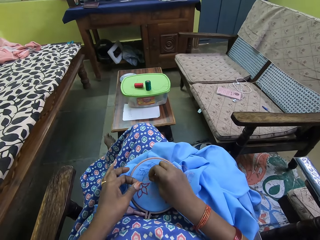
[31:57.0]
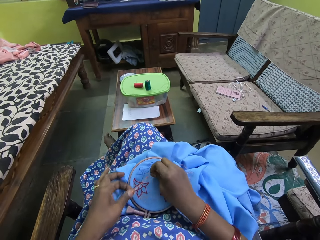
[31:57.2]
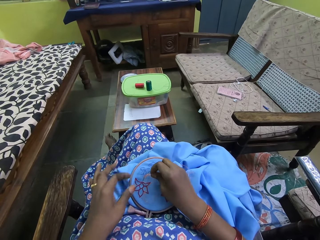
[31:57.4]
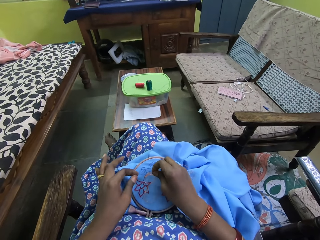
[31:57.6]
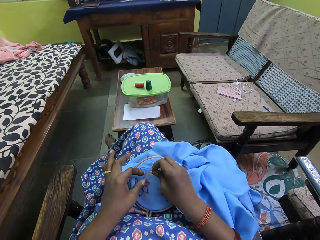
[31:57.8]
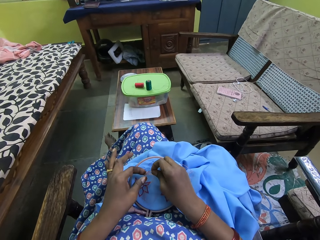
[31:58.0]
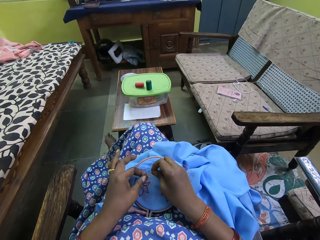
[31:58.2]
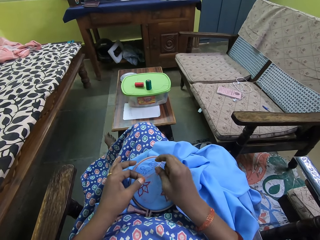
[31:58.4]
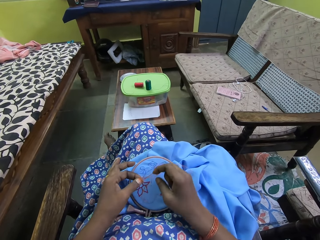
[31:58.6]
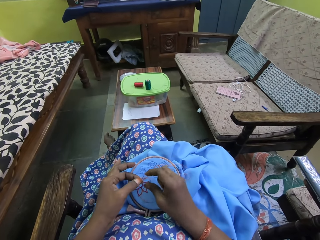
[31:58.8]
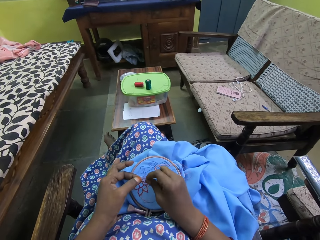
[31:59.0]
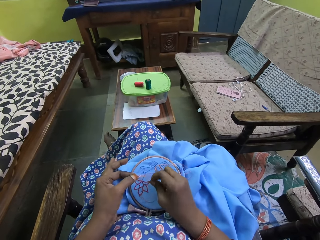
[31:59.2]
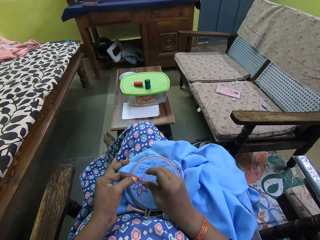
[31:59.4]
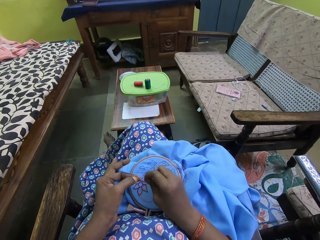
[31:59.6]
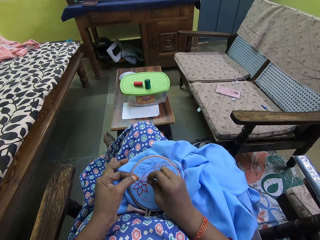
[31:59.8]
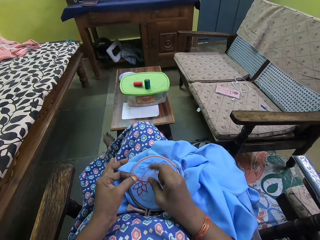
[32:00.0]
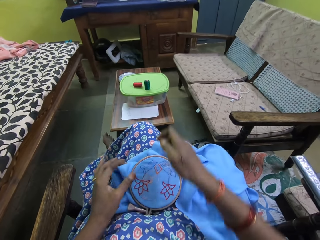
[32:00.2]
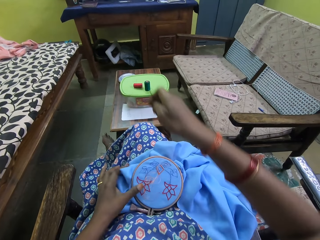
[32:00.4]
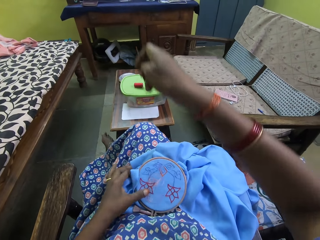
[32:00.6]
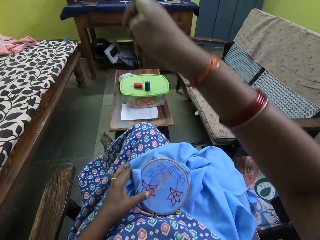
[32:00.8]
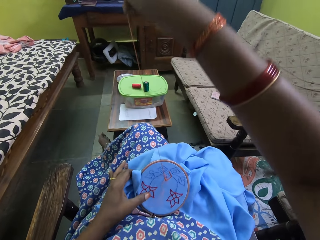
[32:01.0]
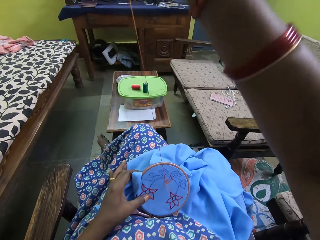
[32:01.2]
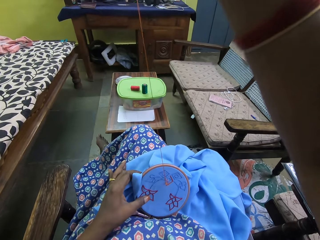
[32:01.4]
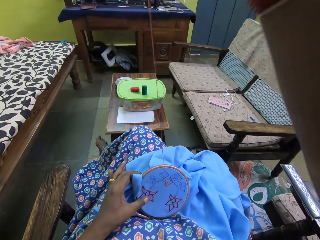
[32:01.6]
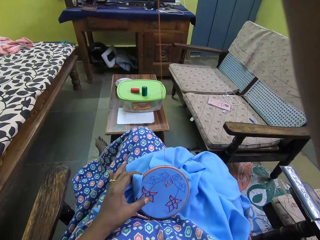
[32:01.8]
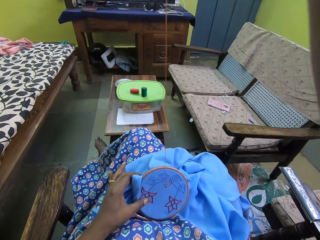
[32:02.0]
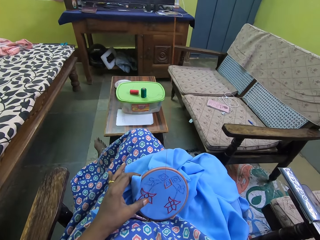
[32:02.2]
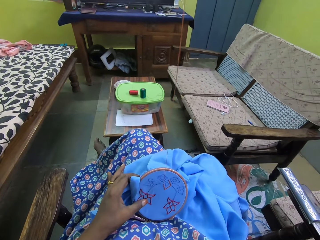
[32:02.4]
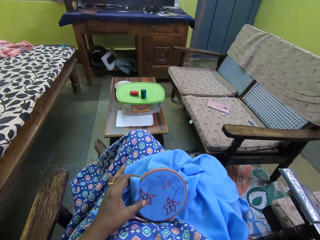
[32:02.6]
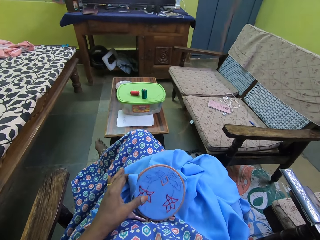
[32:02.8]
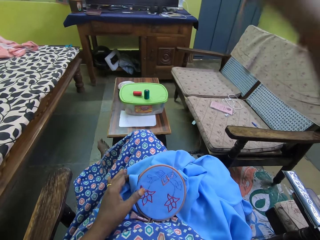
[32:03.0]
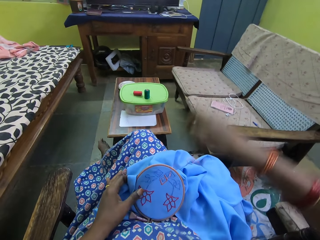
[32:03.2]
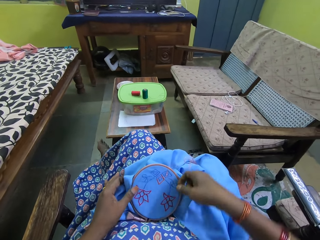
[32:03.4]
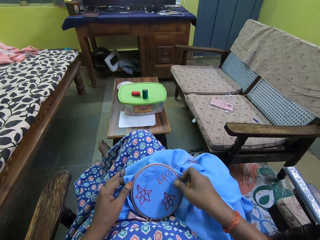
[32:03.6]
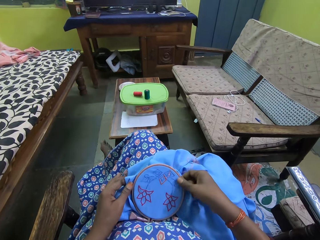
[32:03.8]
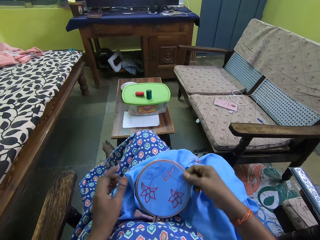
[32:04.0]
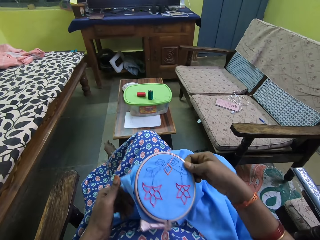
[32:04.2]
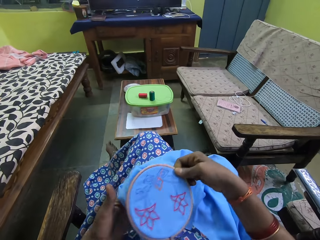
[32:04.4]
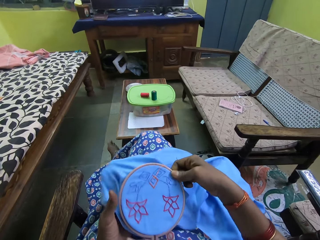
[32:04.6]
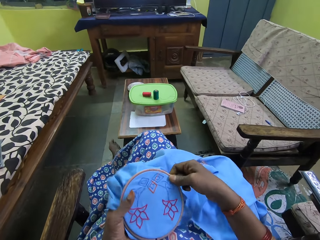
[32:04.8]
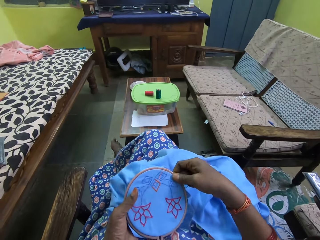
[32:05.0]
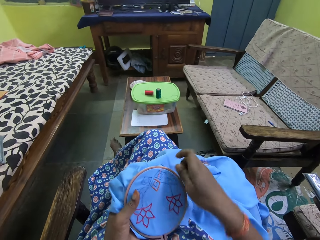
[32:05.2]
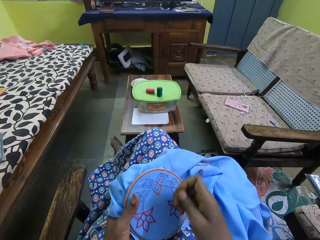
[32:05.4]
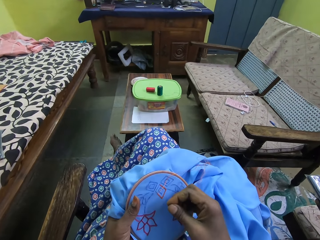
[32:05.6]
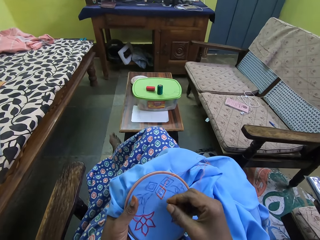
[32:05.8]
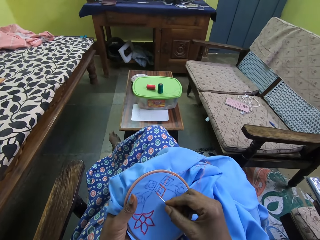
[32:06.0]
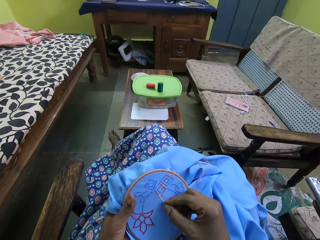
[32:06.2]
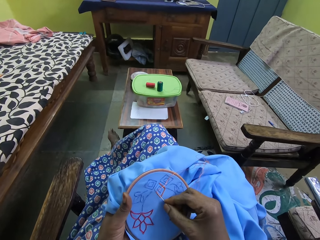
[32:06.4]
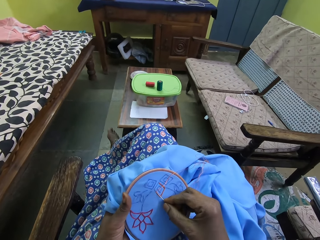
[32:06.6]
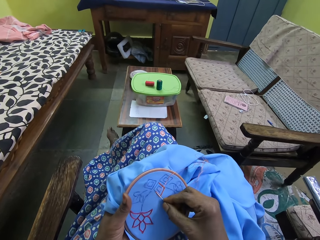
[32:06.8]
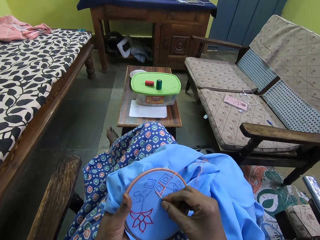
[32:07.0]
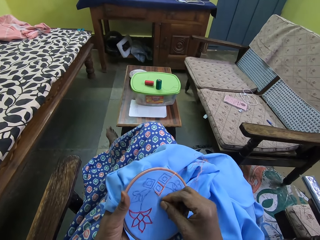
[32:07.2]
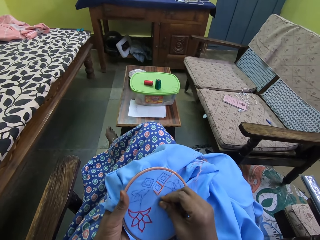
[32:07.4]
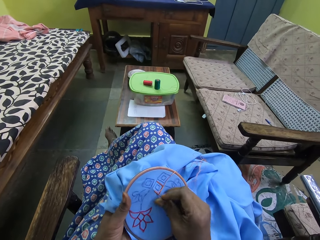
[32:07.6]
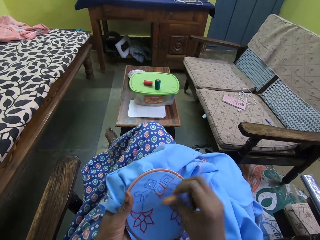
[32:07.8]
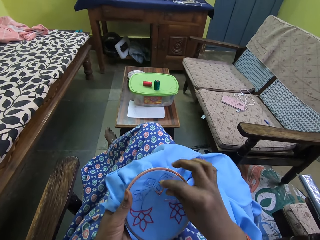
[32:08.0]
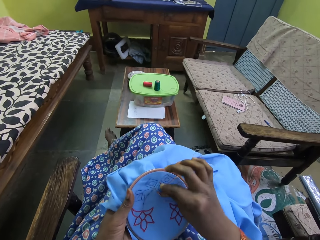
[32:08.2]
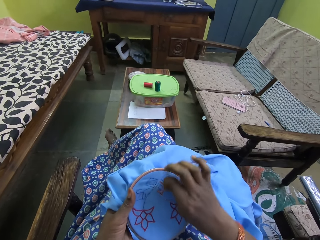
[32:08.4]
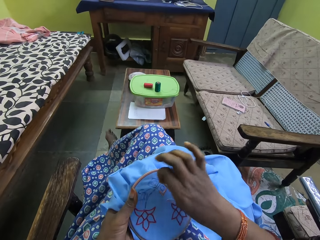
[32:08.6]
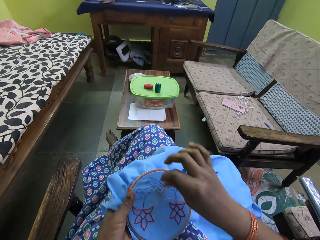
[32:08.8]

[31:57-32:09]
The camera wearer disentangles the red thread with both hands. She embroiders on the blue cloth or bag on her lap with the needle and the red thread in her right hand. She places her left hand on the blue cloth on her lap. She pulls the needle with her right hand. She picks up the blue cloth on her lap with her right hand. She passes the blue cloth in her right hand to her left hand. She embroiders on the blue cloth in her left hand with the needle and the red thread in her right hand. She holds the bag with her left hand. She places the needle on the bag with her right hand.

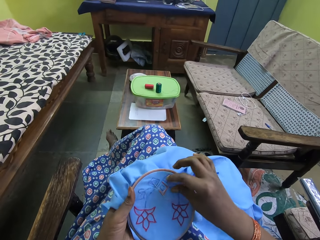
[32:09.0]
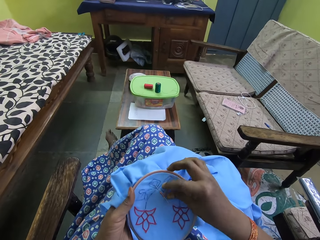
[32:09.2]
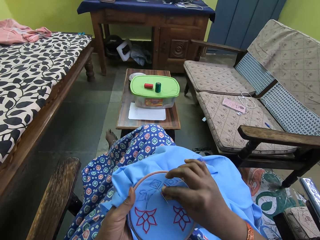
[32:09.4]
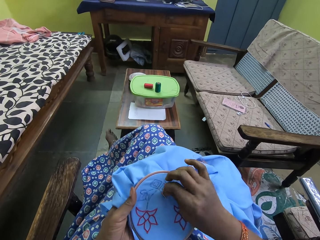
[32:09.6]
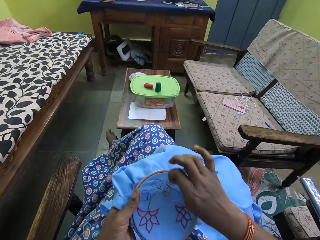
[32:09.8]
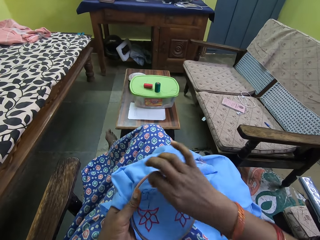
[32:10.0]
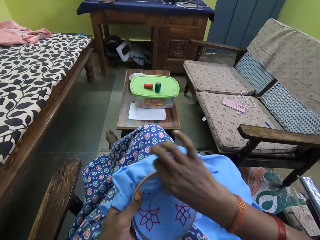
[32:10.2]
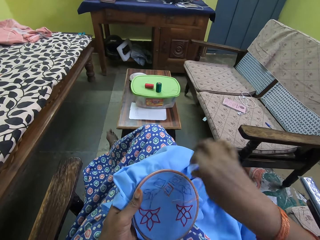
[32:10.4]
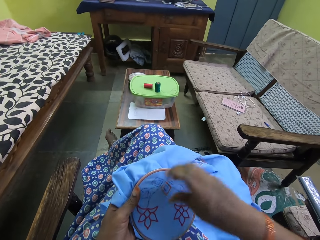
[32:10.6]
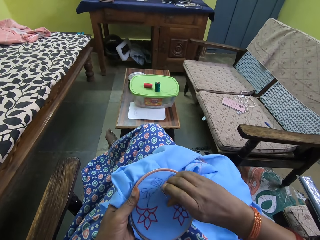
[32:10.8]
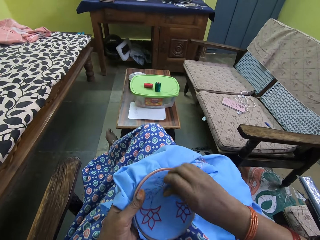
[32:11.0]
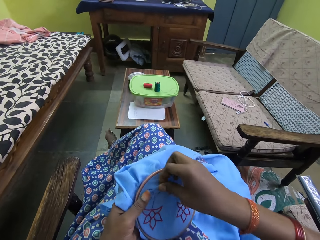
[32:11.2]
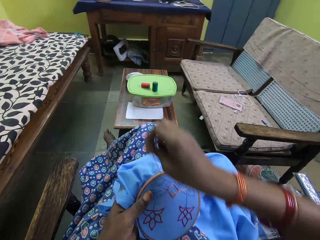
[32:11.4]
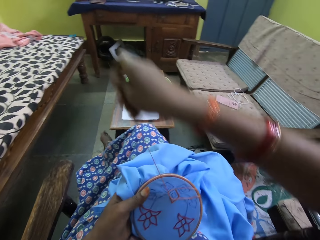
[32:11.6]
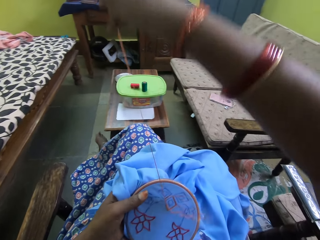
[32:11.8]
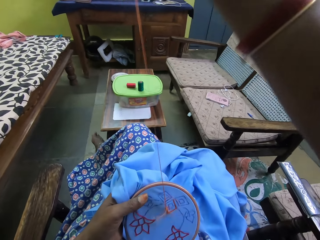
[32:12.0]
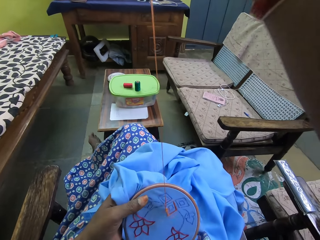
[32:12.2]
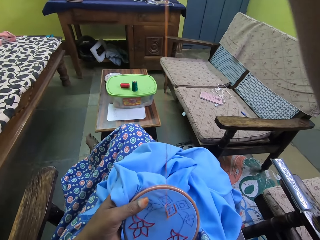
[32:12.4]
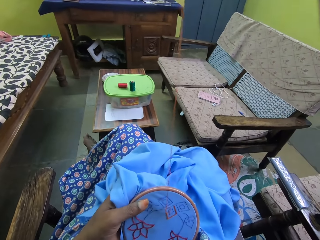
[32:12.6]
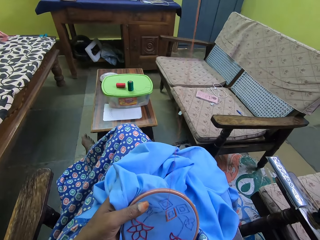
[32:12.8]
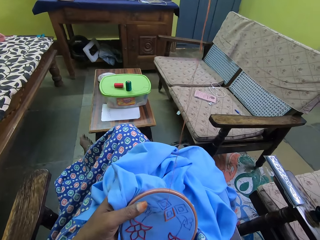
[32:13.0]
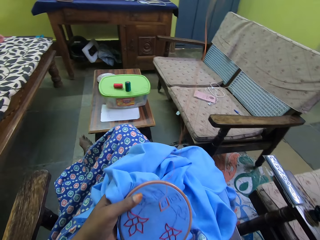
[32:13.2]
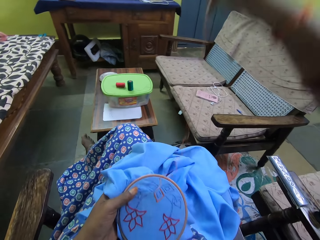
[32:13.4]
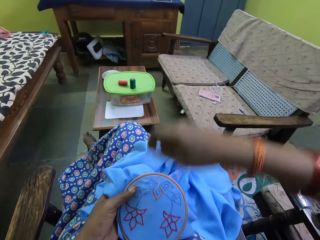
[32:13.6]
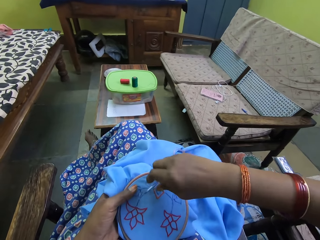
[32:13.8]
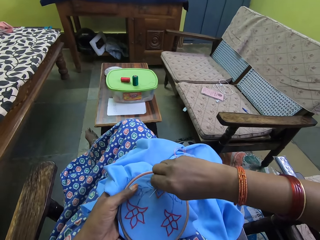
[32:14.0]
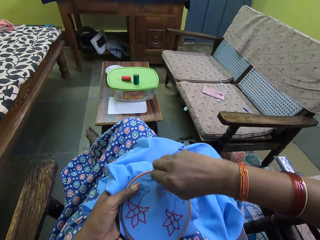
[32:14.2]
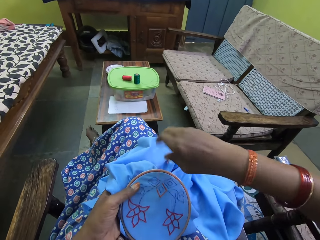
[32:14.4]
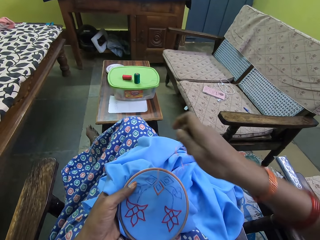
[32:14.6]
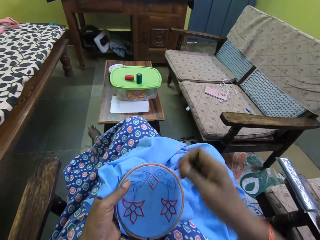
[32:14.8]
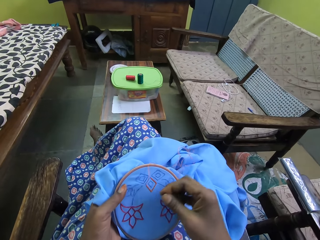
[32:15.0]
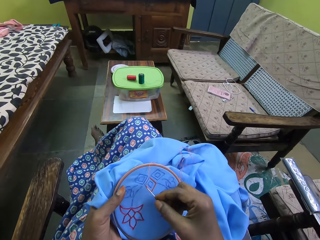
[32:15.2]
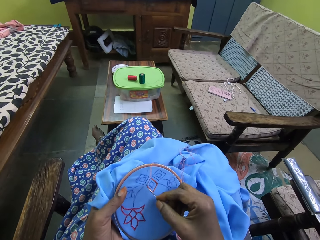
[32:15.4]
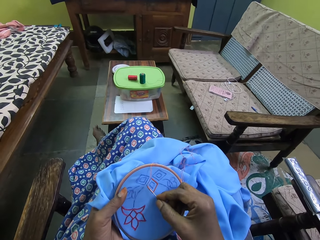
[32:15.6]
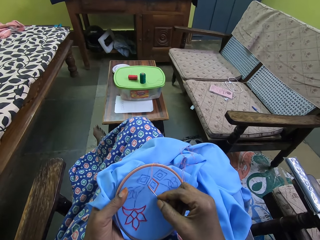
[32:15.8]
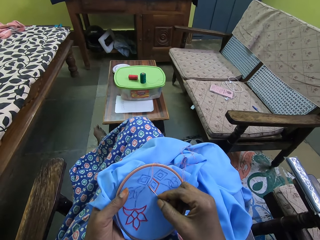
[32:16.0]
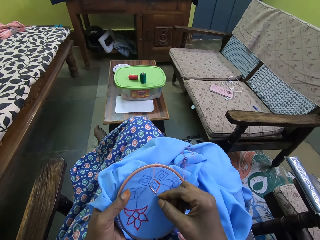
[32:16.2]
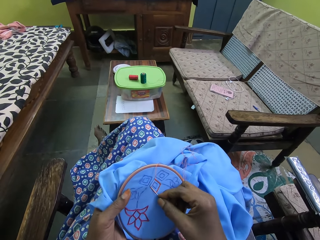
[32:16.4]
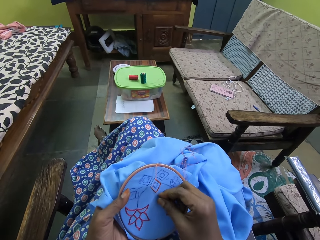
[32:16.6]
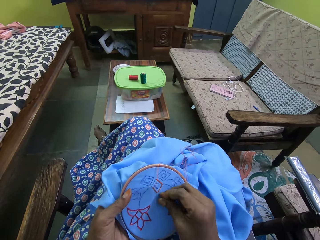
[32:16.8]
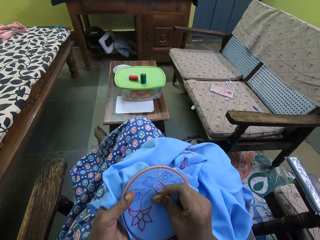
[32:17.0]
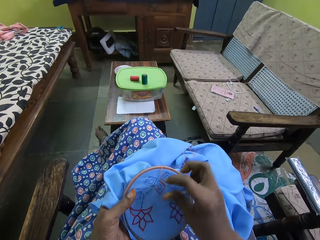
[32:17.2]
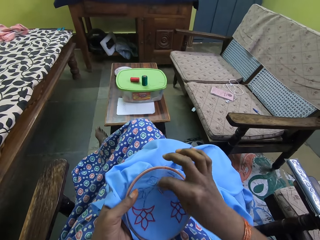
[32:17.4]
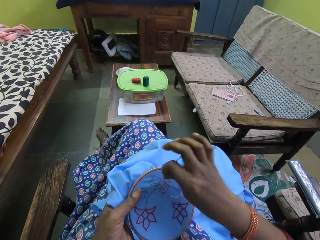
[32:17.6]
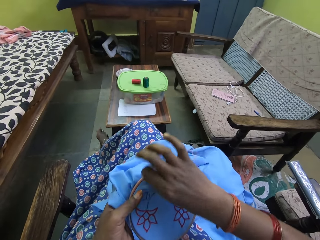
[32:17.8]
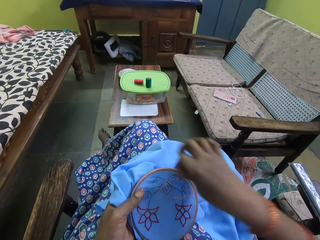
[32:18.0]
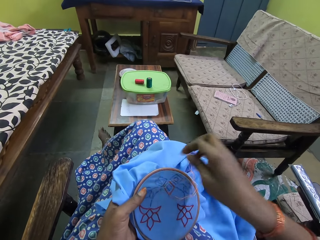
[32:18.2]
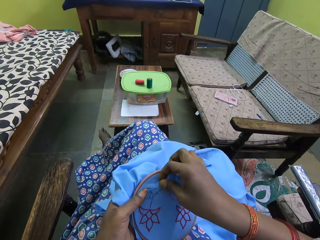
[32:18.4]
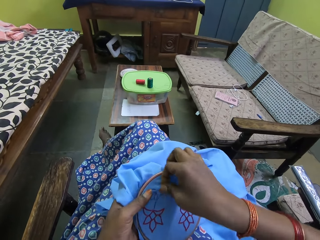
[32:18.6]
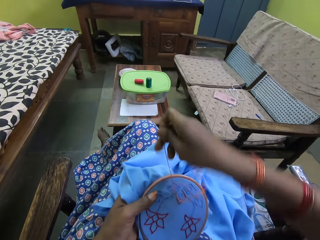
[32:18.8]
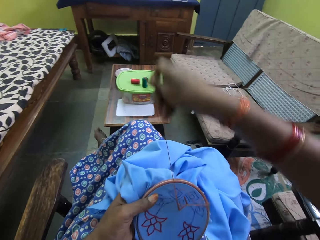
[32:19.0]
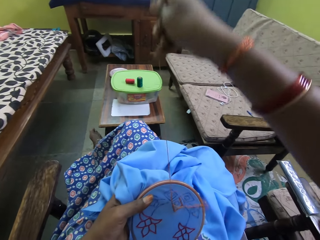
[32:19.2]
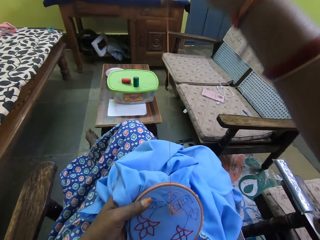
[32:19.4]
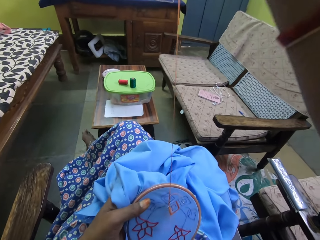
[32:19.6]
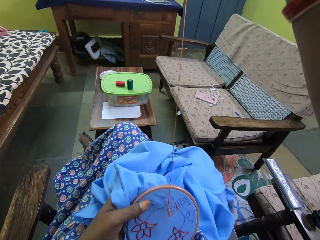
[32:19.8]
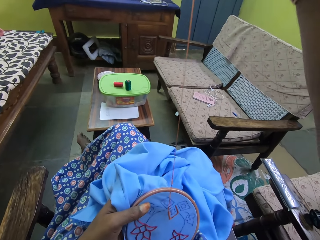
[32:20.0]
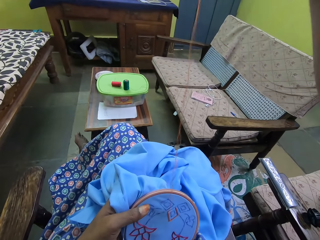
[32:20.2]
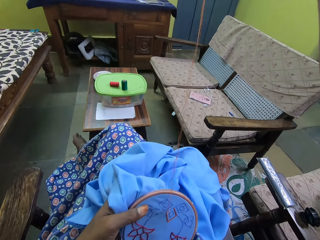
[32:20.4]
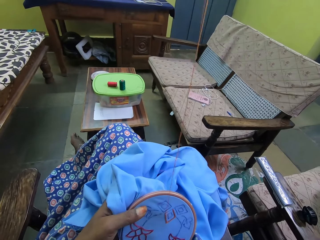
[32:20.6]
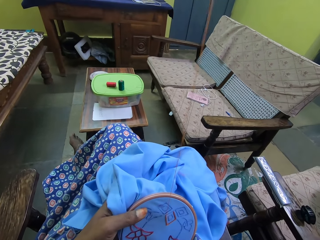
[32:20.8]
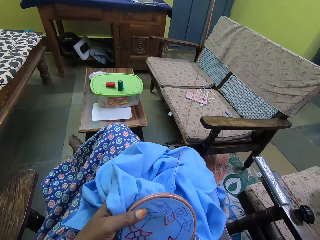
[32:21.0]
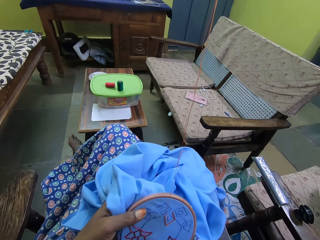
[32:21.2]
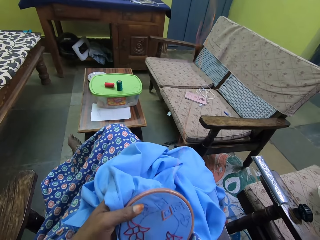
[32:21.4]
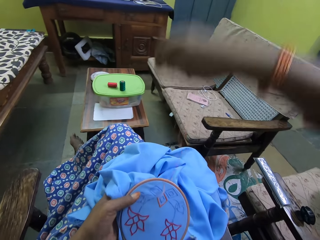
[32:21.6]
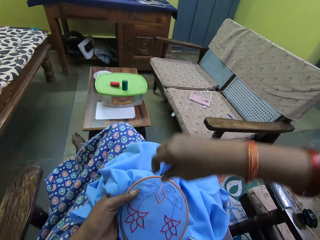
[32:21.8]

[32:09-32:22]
The camera wearer rotates the thread around the needle with the right hand. They pull the needle with the right hand. They pull the thread with the right hand. They place the needle on the bag with the right hand. They rotate the thread around the needle with the right hand. They pull the needle with the right hand.
